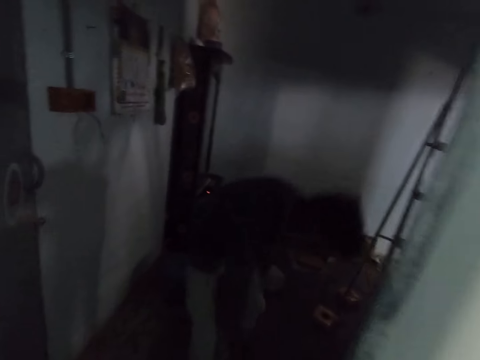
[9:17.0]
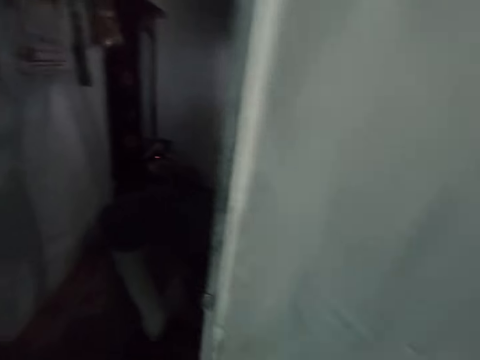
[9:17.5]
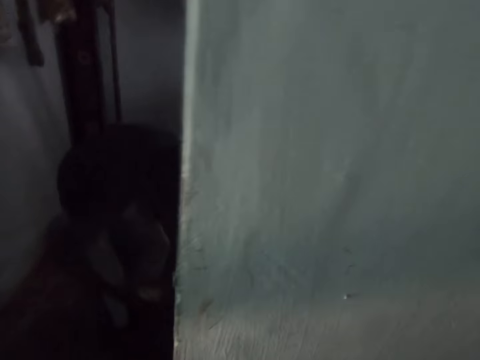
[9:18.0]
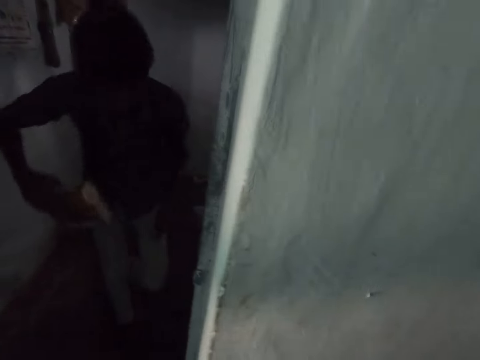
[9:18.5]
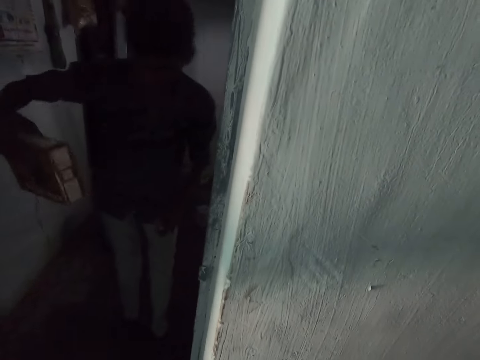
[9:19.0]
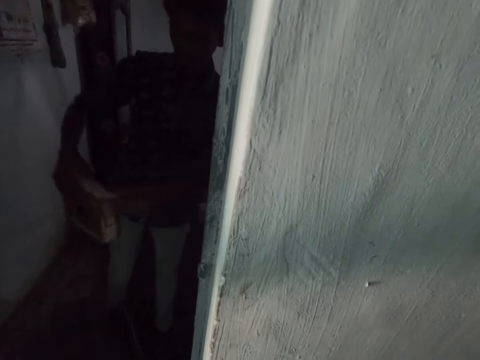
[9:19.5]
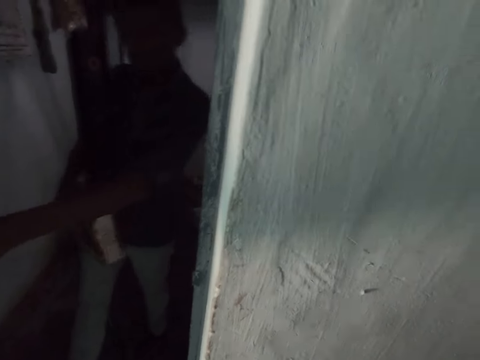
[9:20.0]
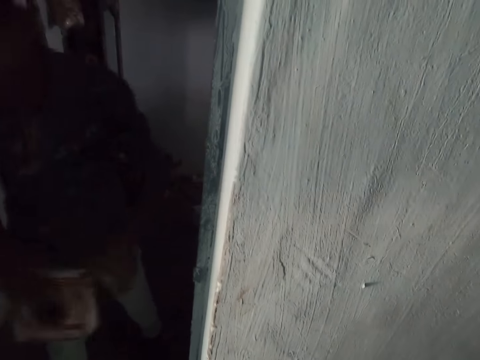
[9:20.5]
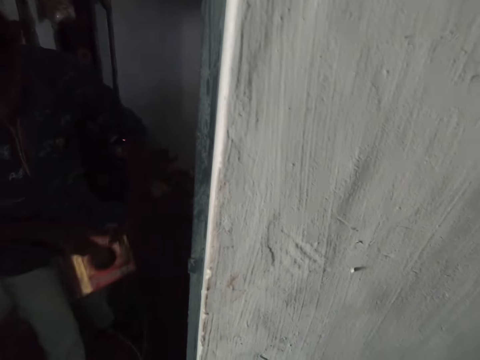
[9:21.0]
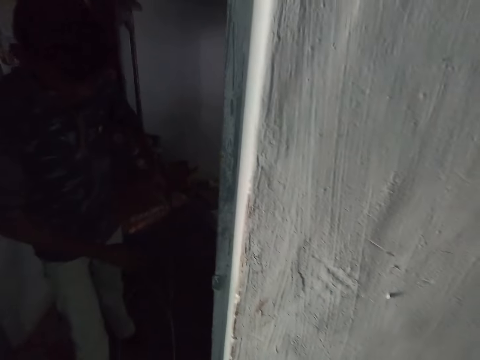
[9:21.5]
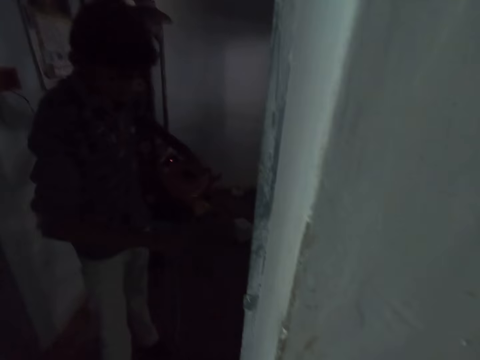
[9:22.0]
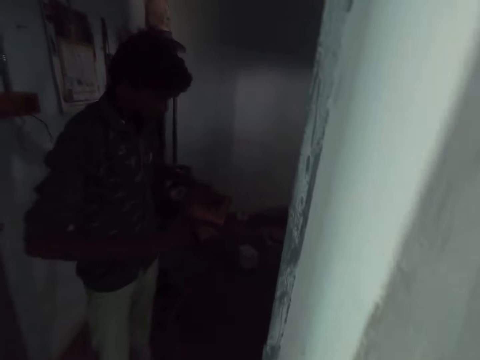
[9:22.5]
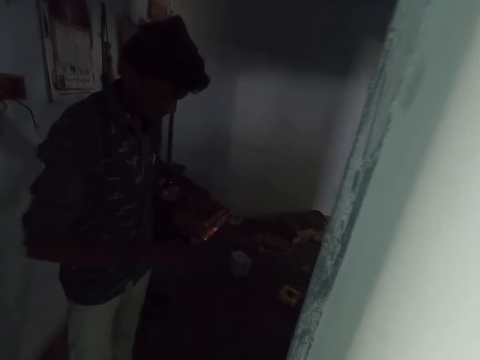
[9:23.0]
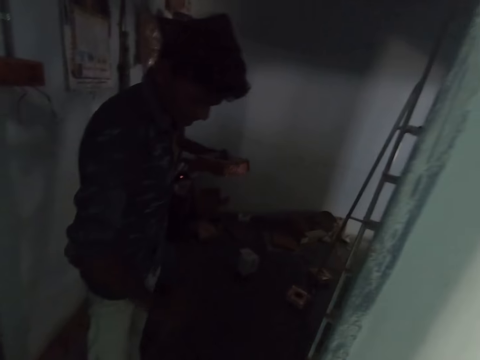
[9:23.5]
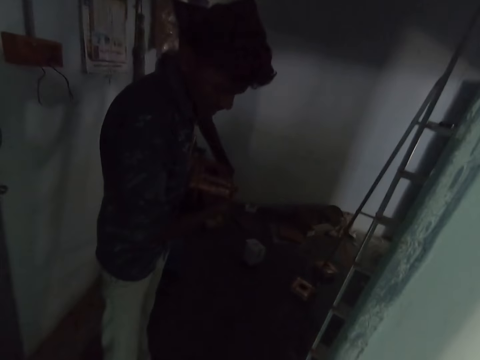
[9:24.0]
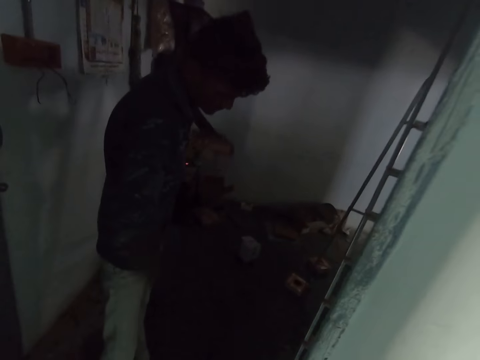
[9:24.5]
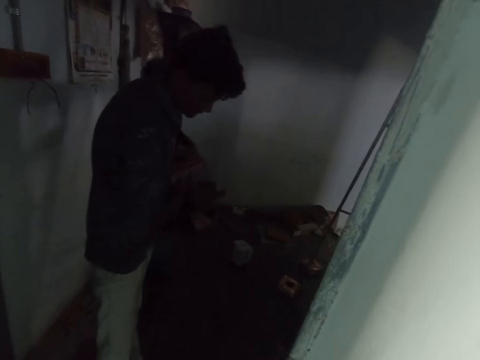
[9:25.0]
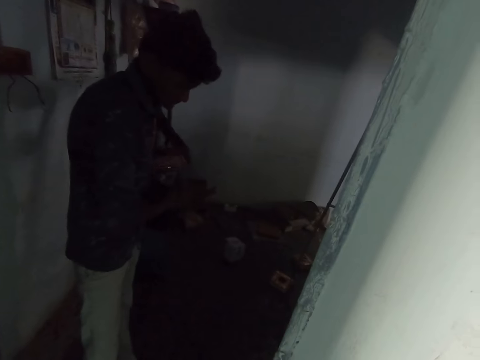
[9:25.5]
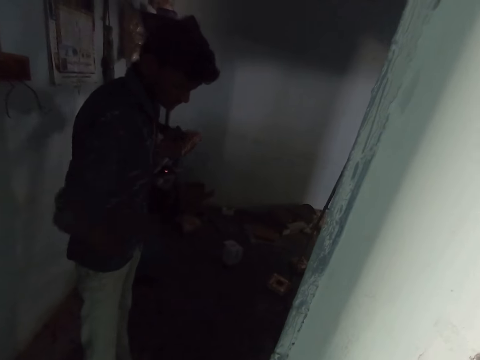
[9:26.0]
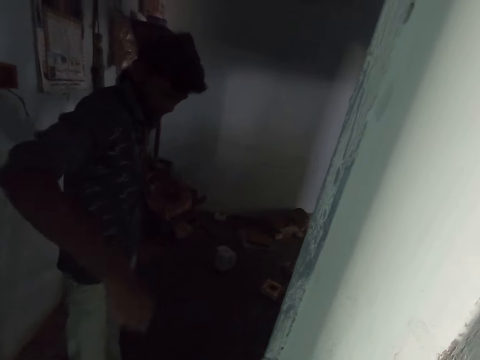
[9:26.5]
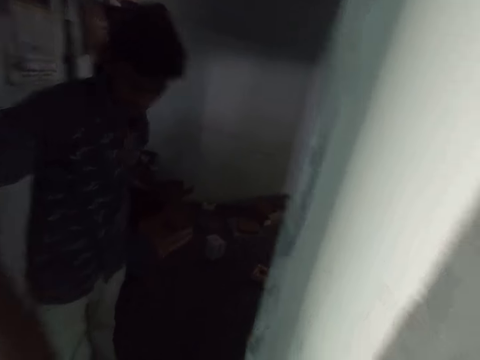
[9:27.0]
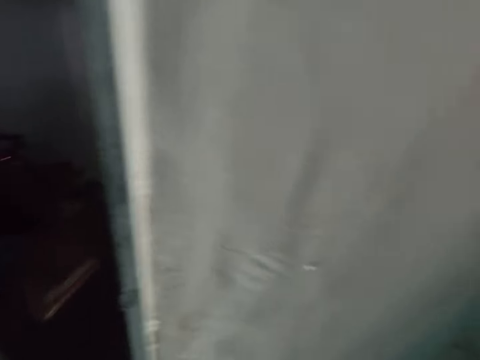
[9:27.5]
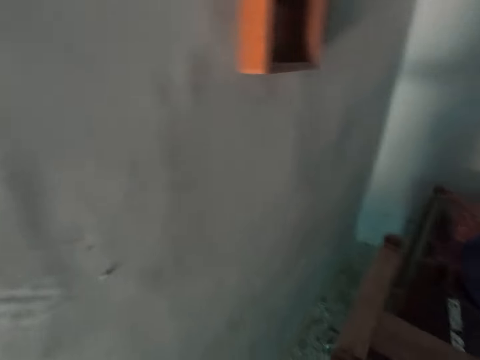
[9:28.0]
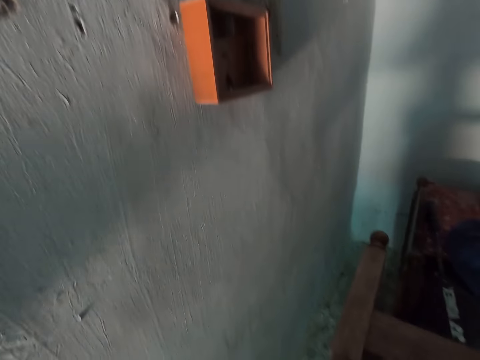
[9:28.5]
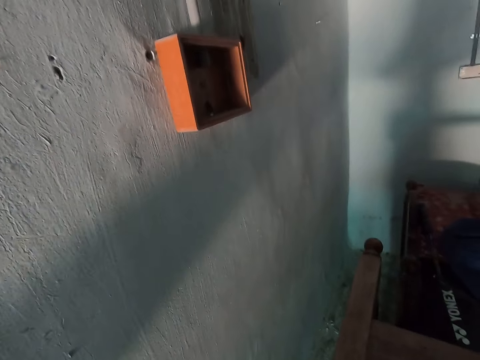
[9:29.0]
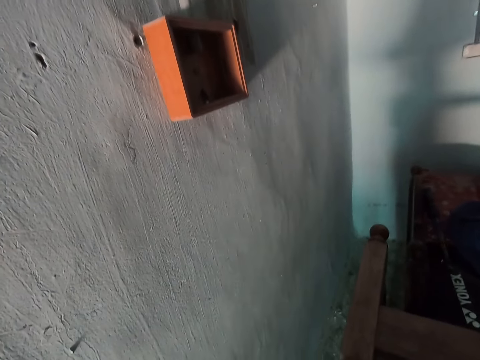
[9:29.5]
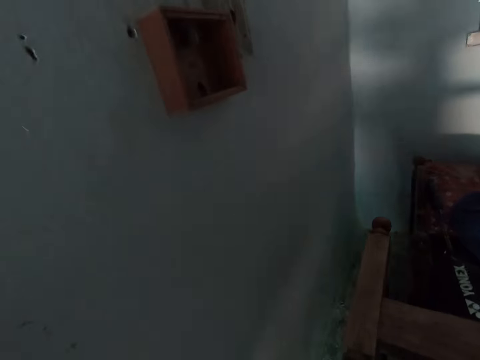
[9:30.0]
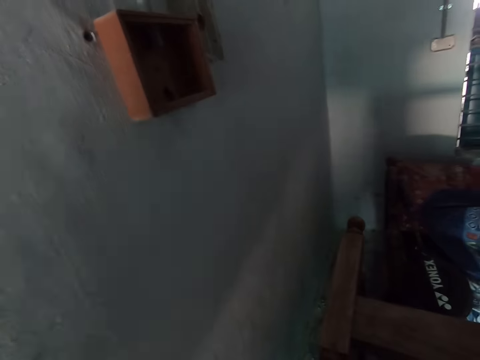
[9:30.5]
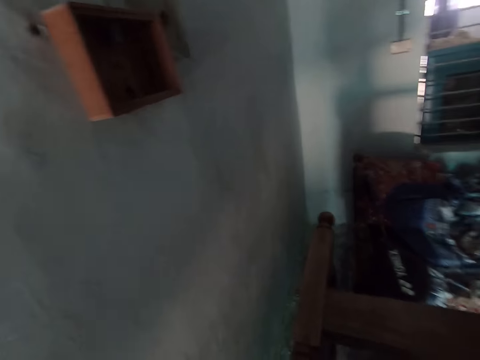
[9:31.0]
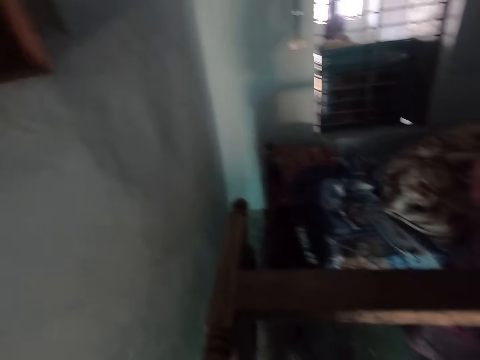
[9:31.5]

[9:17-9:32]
The camera wearer walks on the floor. They look at a man. The camera wearer looks around. They look around.

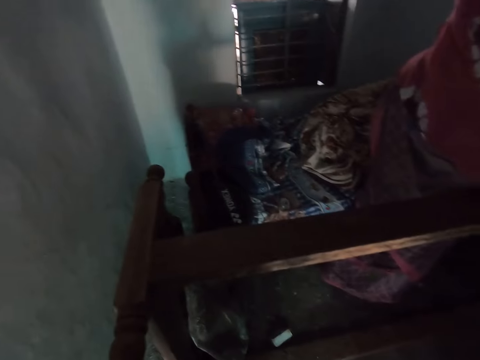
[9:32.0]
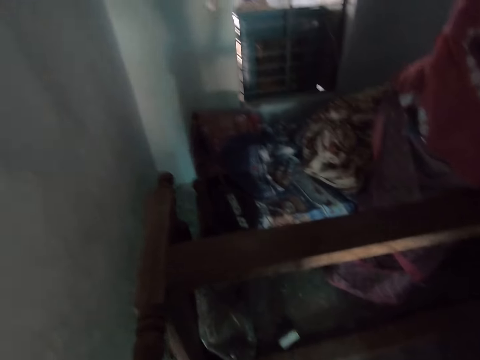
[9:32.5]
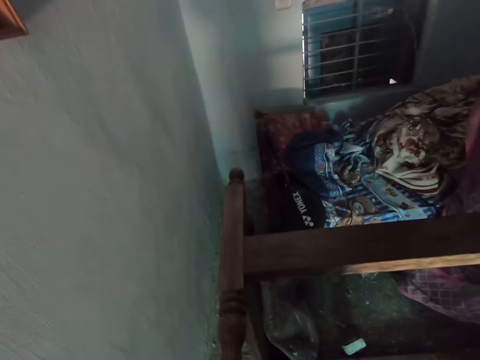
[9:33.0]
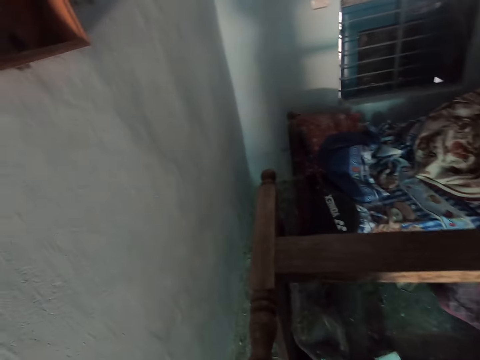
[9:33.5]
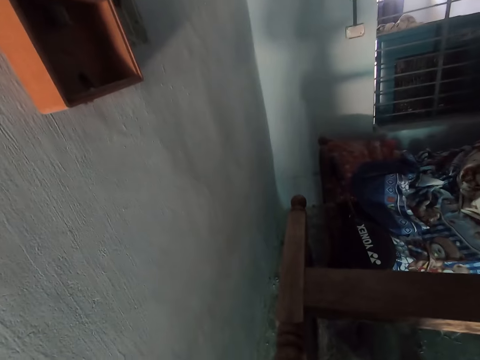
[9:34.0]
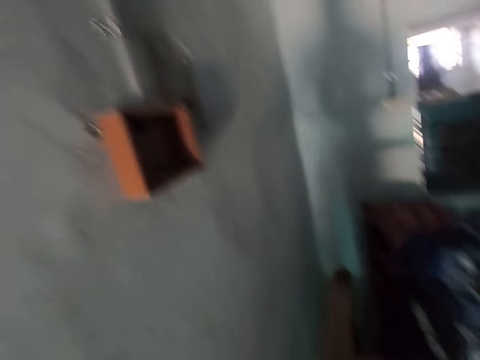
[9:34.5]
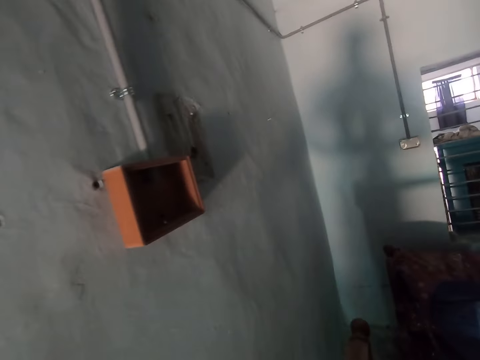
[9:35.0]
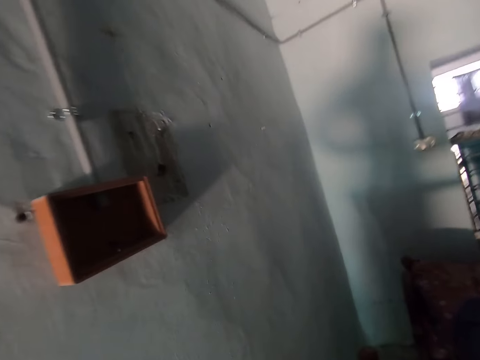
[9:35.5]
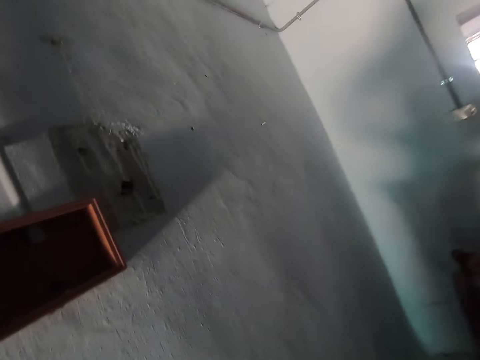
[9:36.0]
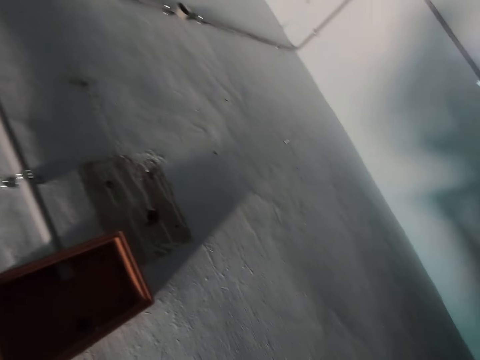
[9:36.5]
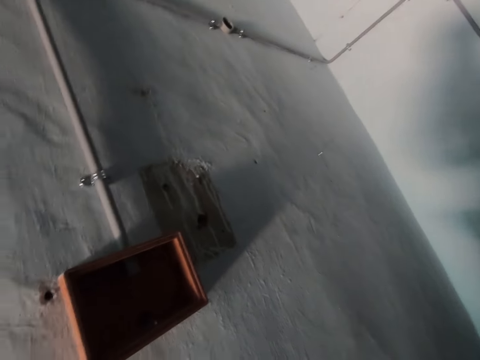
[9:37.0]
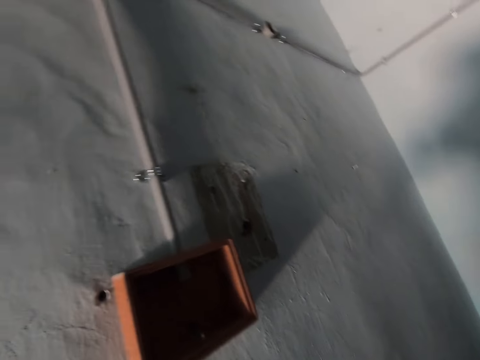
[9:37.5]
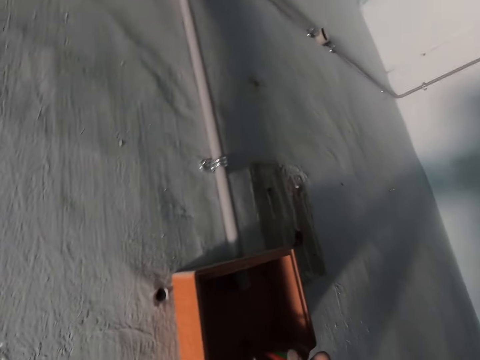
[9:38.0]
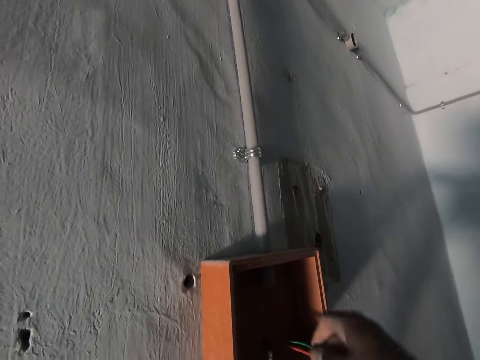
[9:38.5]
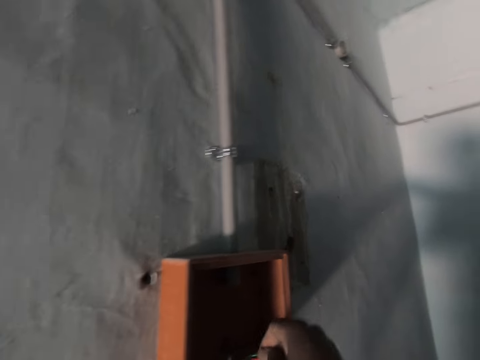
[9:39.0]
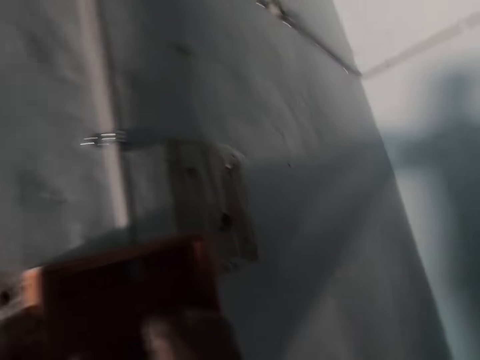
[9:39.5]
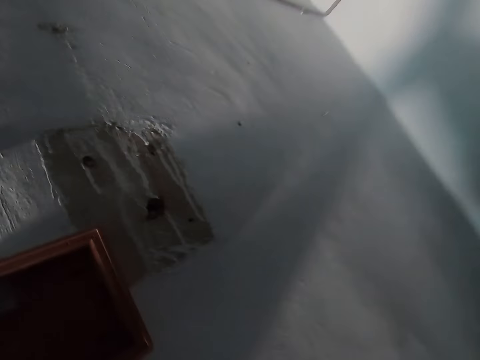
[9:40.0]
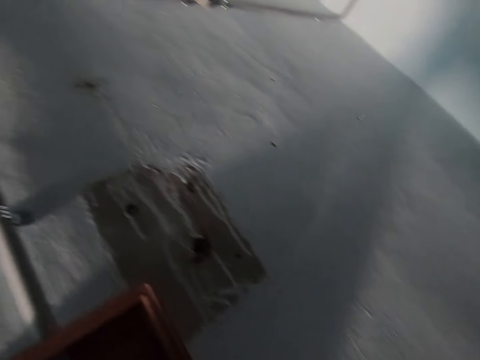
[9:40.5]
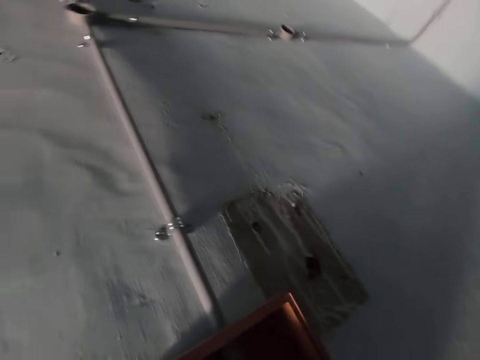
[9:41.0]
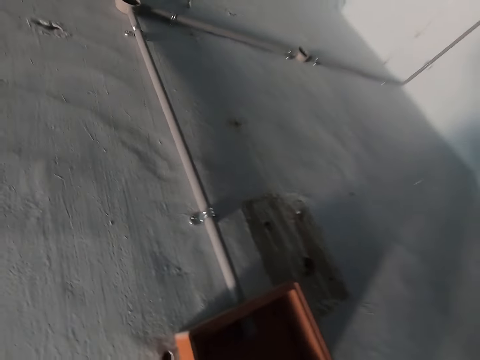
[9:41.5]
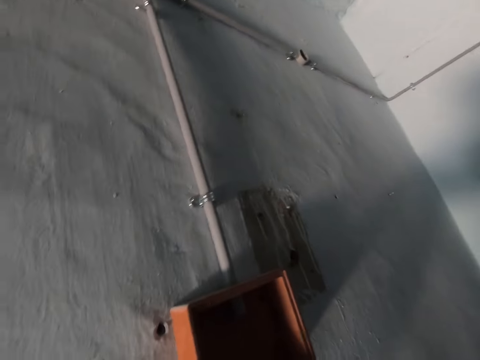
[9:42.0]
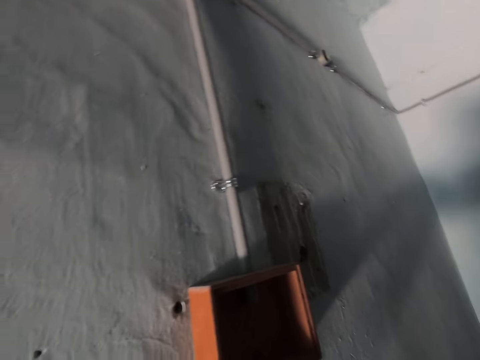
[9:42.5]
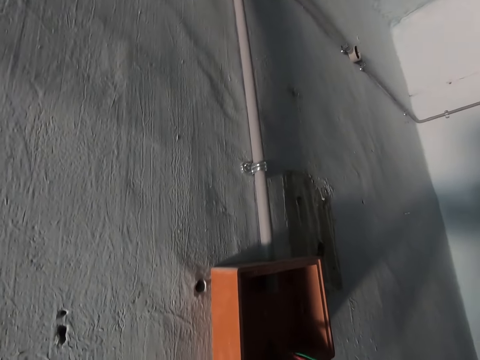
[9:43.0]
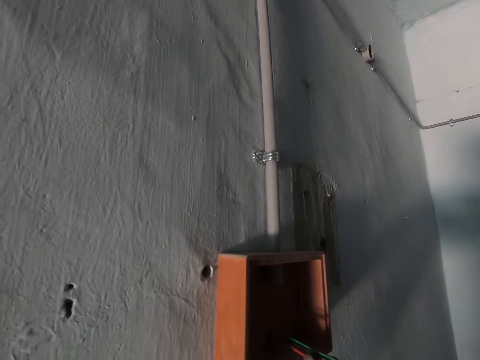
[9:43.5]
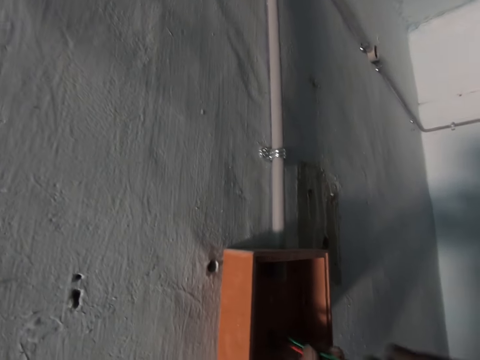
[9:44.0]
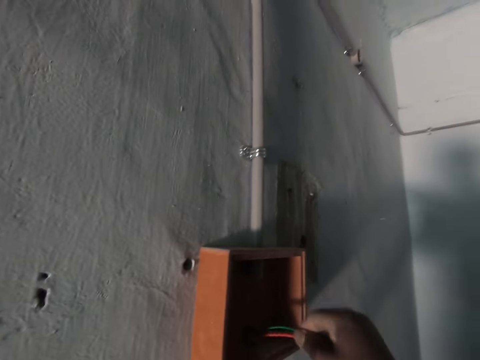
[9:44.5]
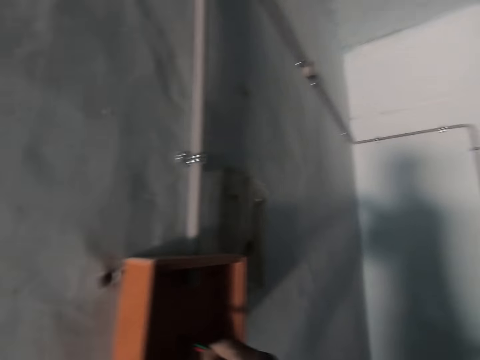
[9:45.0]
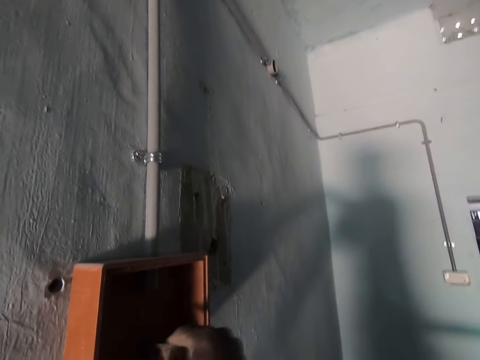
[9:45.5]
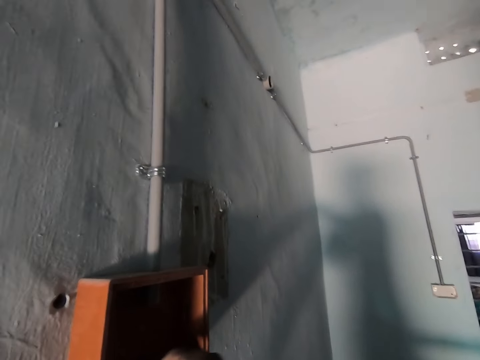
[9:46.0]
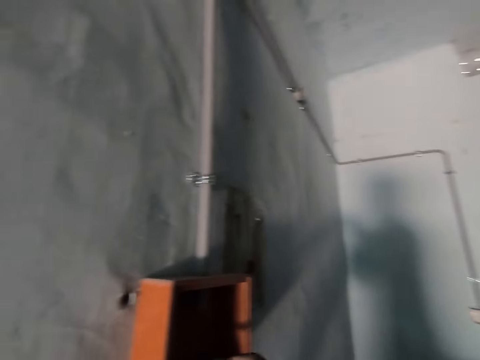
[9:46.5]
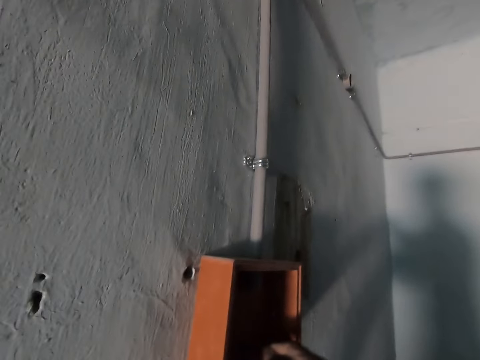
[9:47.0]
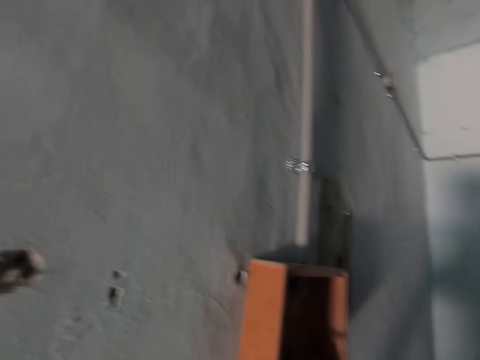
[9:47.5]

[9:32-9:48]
The camera wearer puts the cable through a hole. They put the wires in the box.
